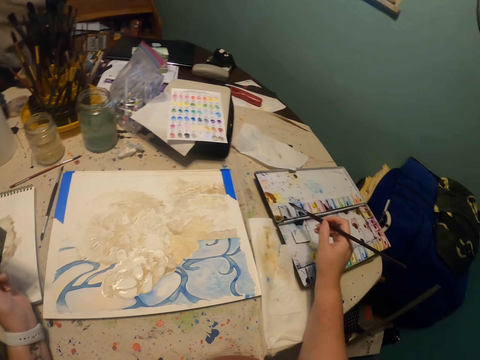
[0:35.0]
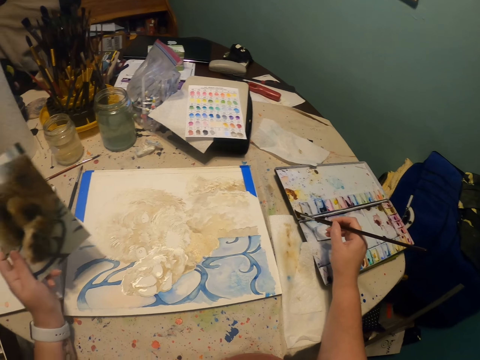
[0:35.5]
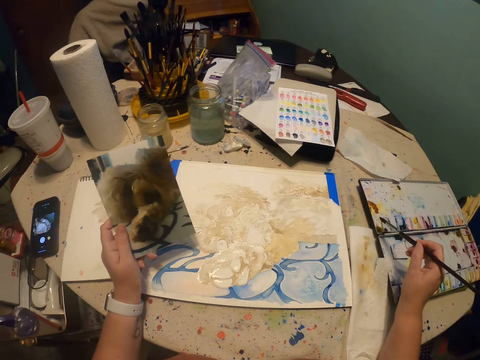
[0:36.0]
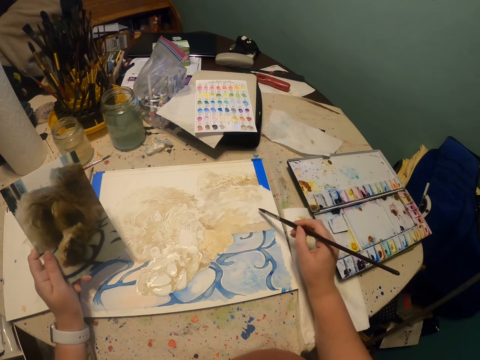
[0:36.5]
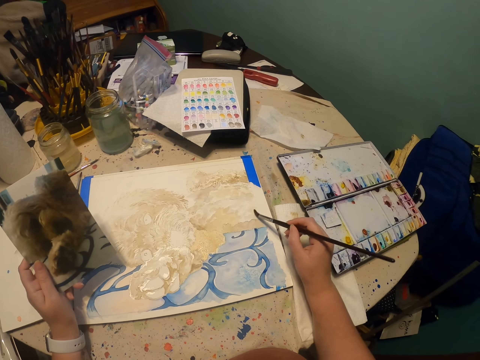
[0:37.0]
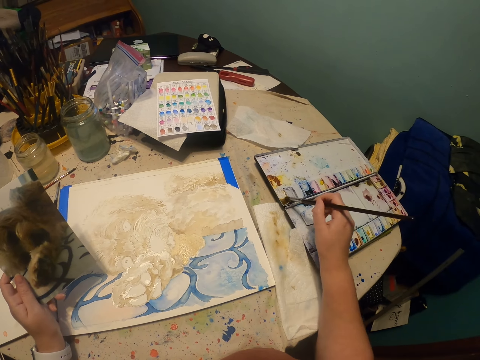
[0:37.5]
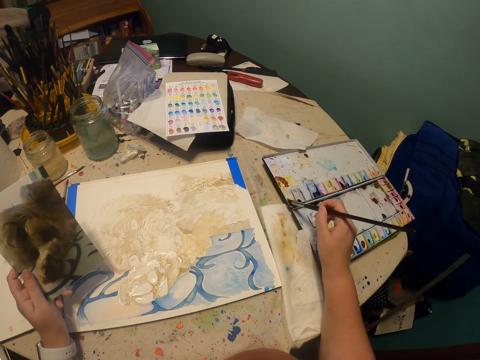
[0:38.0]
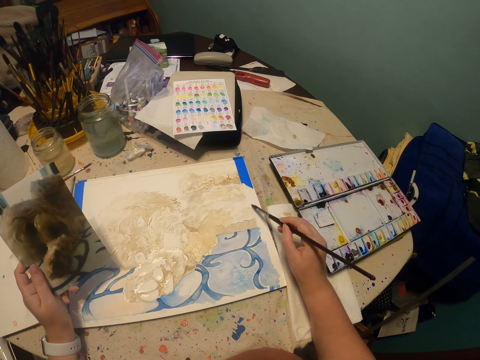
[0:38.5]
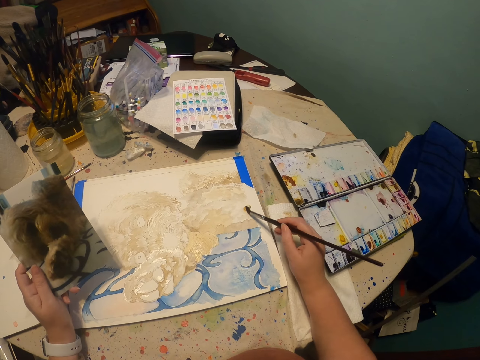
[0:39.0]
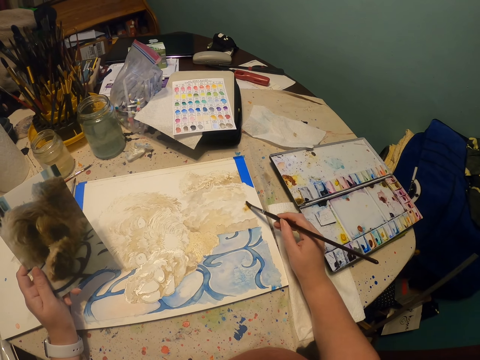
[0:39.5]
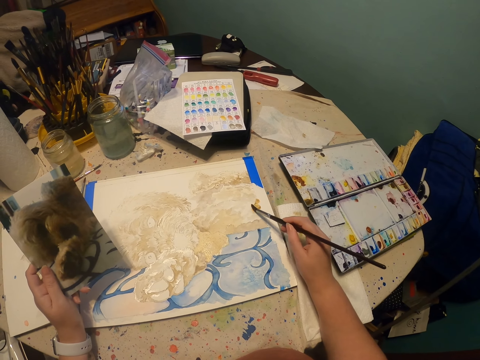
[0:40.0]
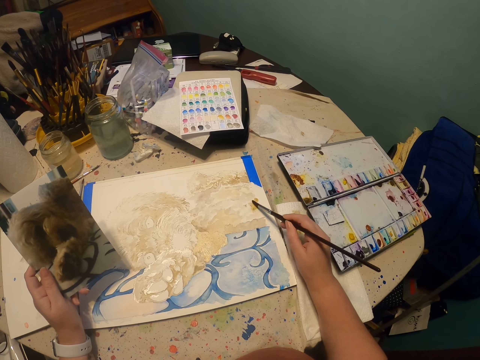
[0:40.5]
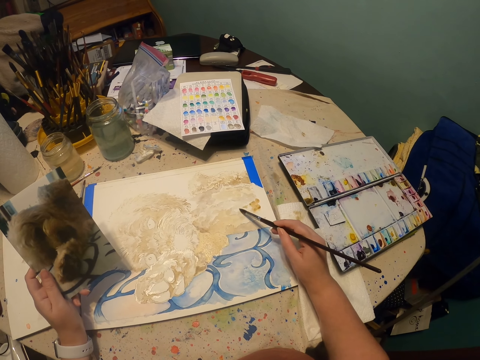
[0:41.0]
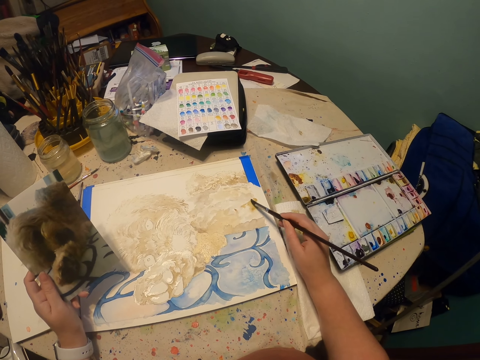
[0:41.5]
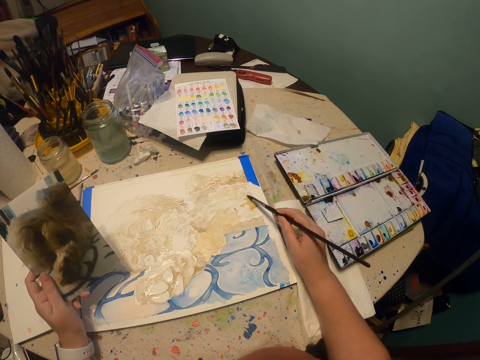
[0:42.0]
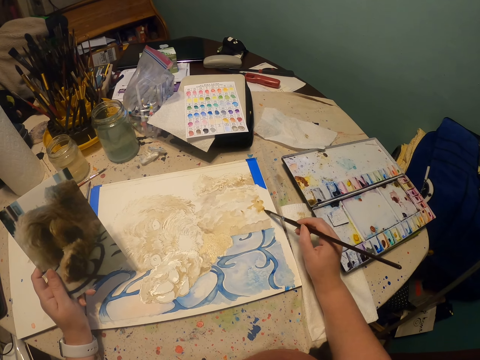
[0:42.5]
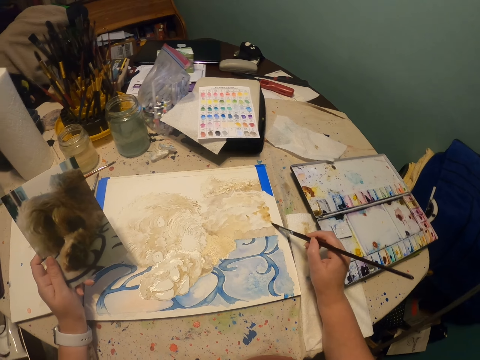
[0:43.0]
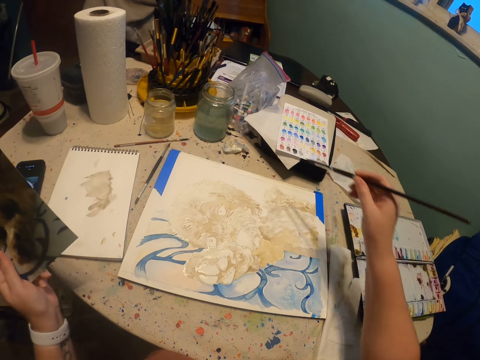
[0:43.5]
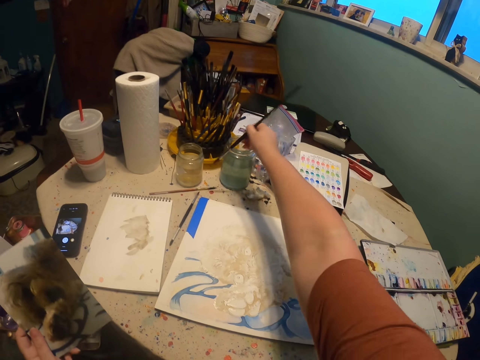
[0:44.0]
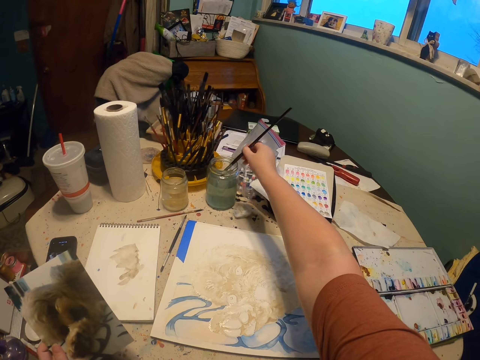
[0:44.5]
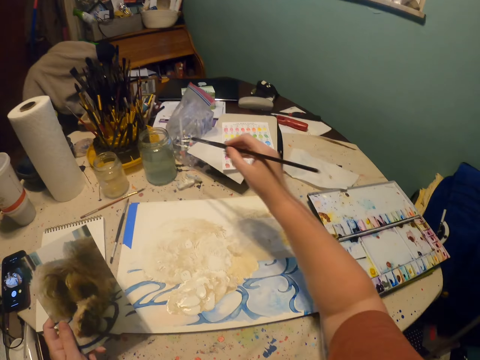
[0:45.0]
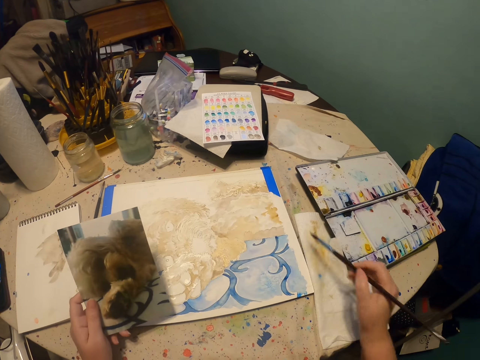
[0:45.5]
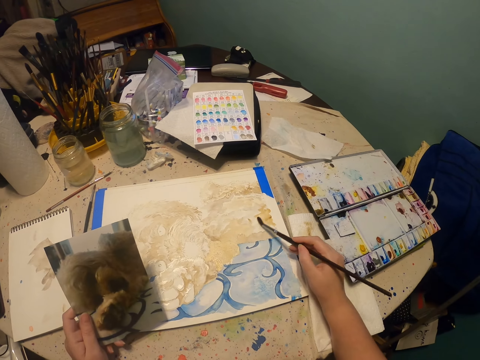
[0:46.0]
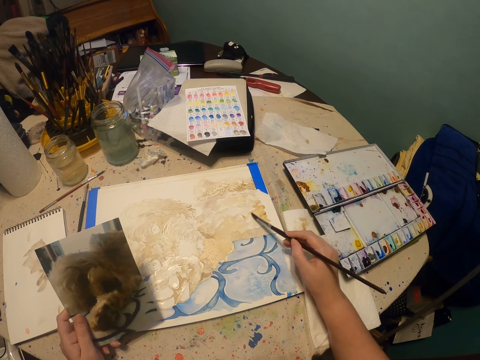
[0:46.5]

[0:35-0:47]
The camera wearer dips the paint brush or art brush in the paint with the right hand. They rub the art brush on the paint tray. They paint a drawing on a piece of paper with the right hand. They rub the art brush on the paint tray. They dip the paint brush in the paint with the right hand. They paint the drawing on the piece of paper with the right hand. They dip the art brush in water with the right hand. They wipe off excess liquid from the brush on a paper on the table. They paint the drawing on the piece of paper with the right hand.

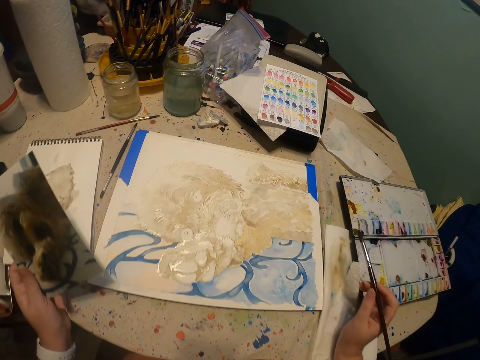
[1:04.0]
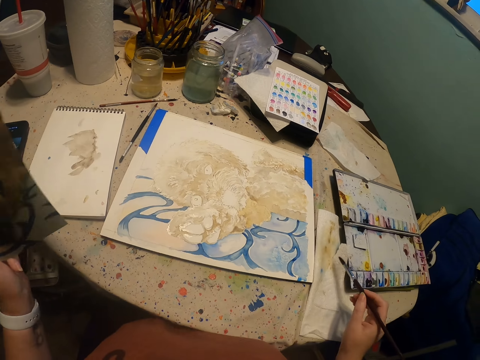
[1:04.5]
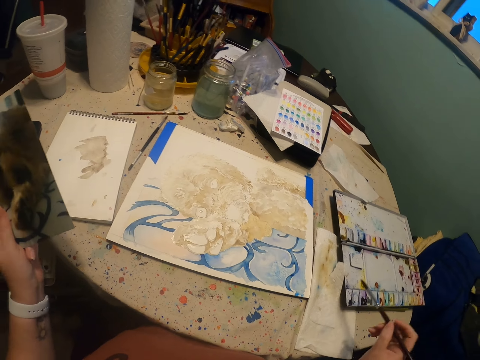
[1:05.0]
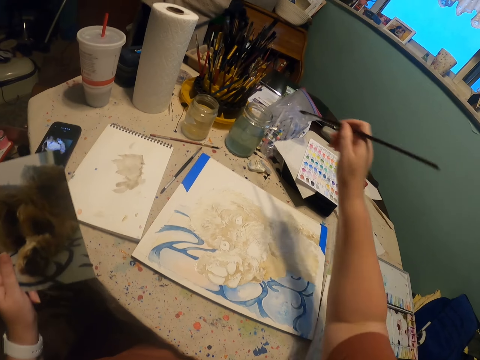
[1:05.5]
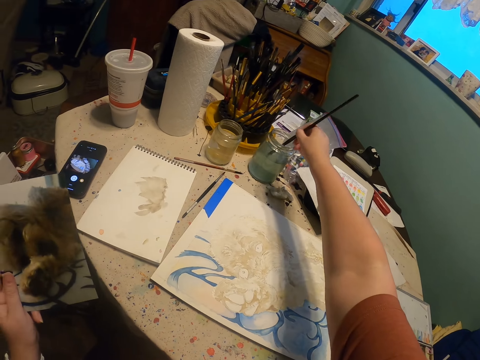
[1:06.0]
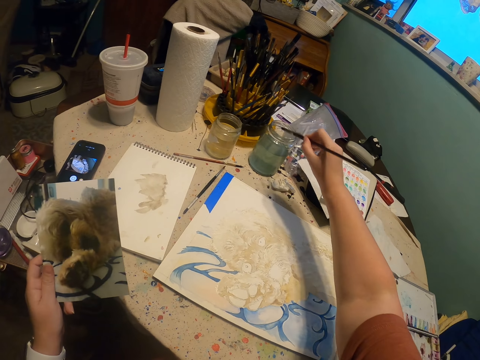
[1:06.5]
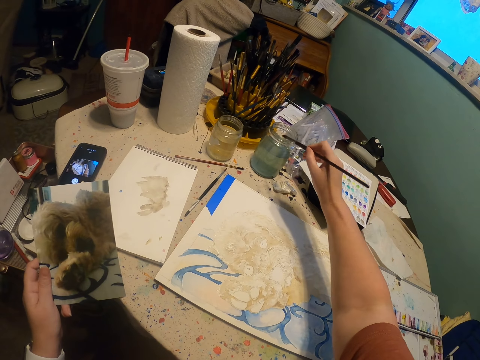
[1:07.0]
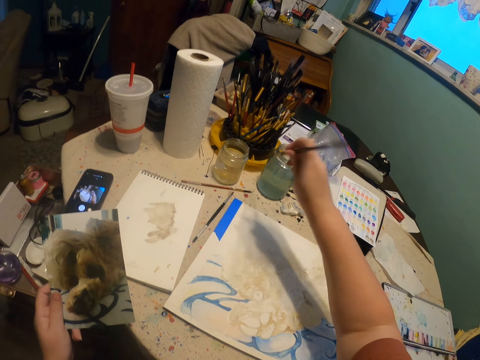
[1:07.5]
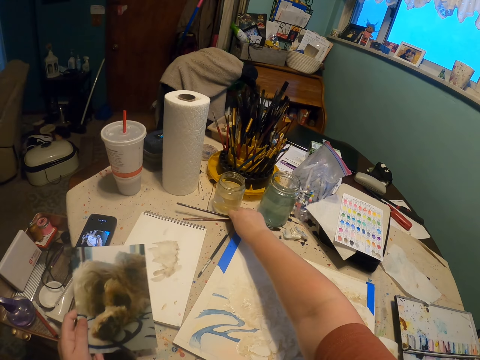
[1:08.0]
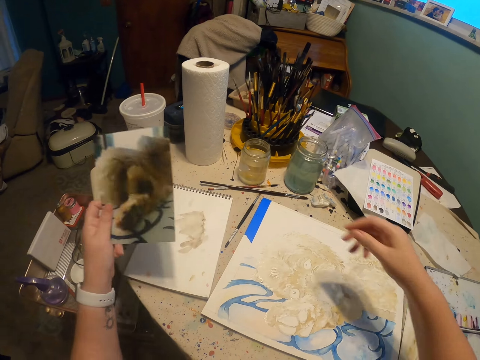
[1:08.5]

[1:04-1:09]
The camera wearer lifts the right hand and lifts the left hand. They dip the art brush or paint brush in water with the right hand. They shake off excess liquid from the brush. They place the paint brush on the table with the right hand.

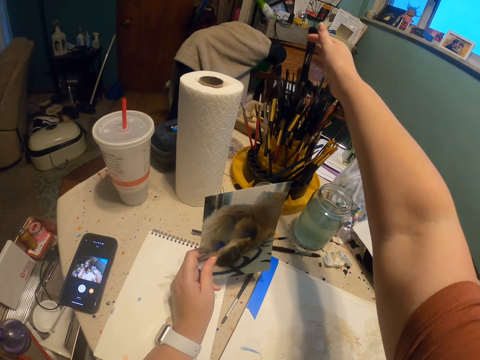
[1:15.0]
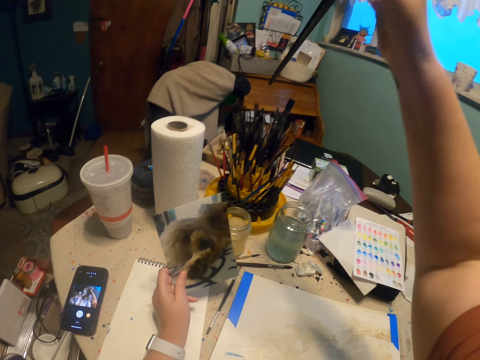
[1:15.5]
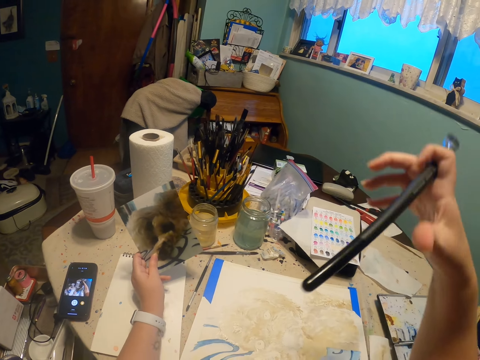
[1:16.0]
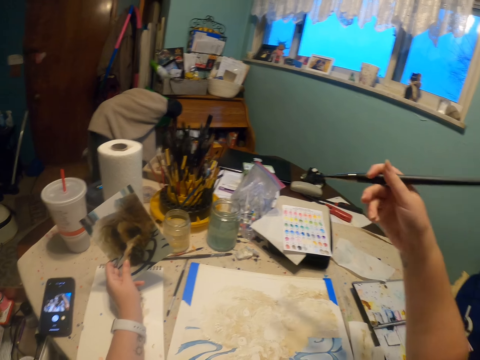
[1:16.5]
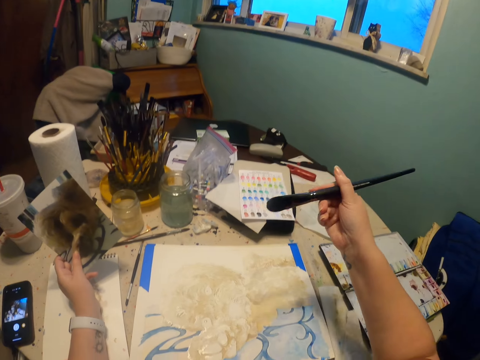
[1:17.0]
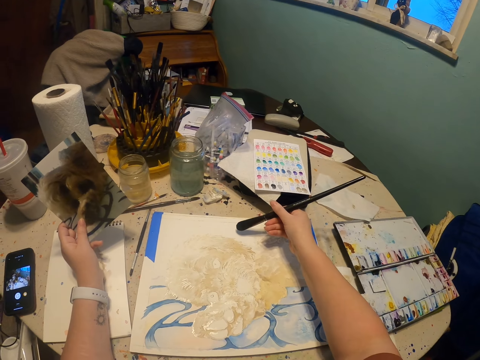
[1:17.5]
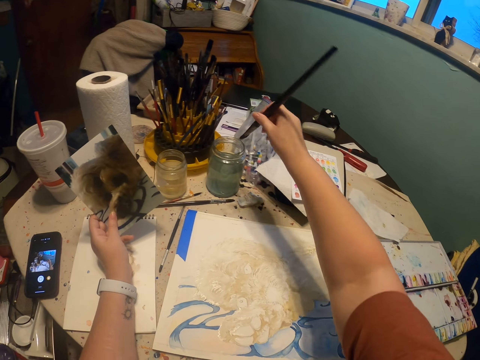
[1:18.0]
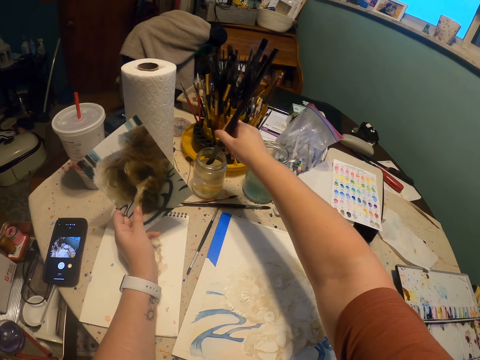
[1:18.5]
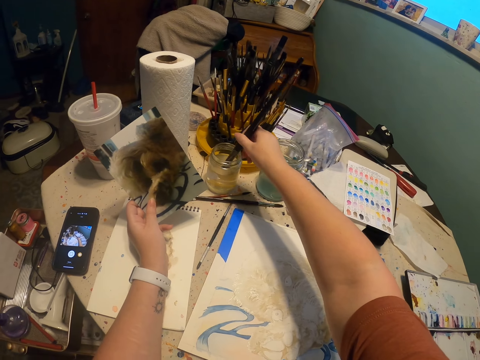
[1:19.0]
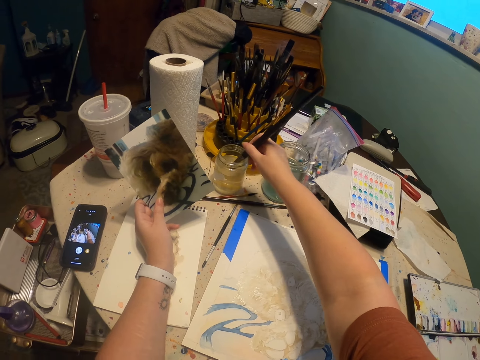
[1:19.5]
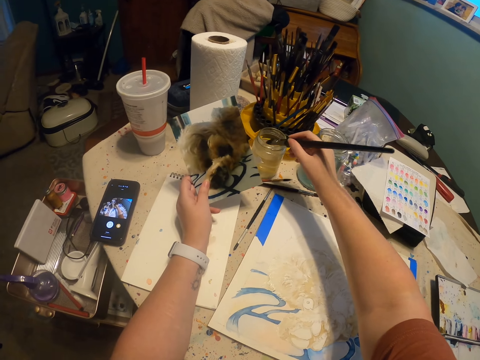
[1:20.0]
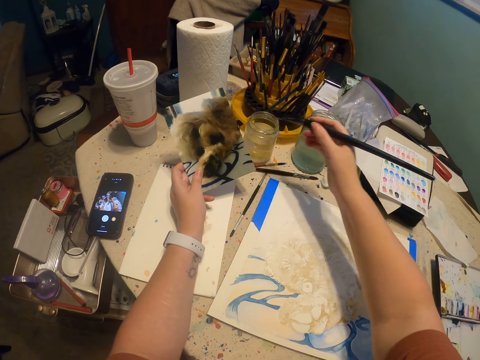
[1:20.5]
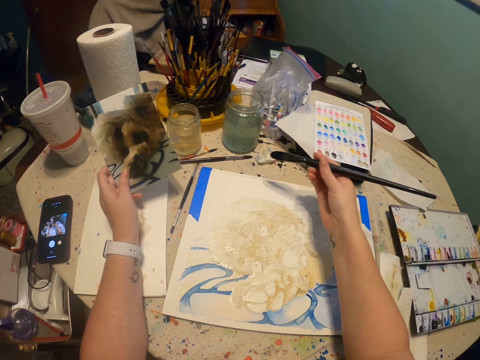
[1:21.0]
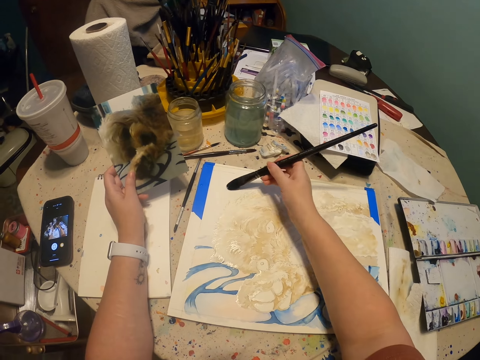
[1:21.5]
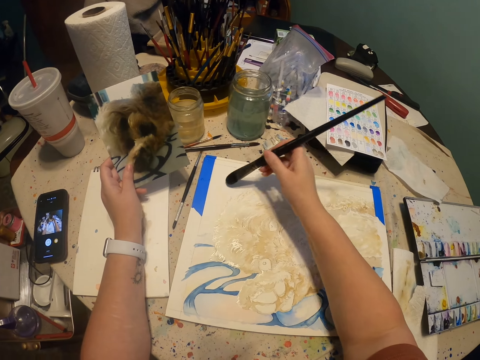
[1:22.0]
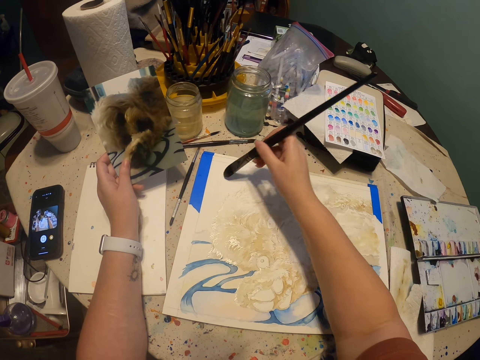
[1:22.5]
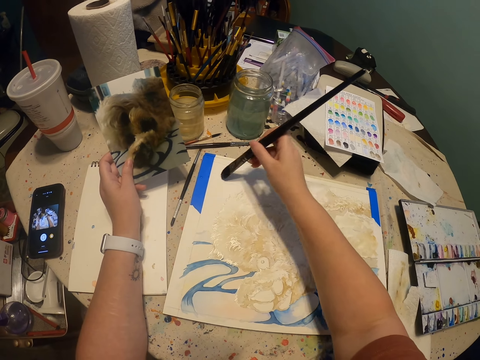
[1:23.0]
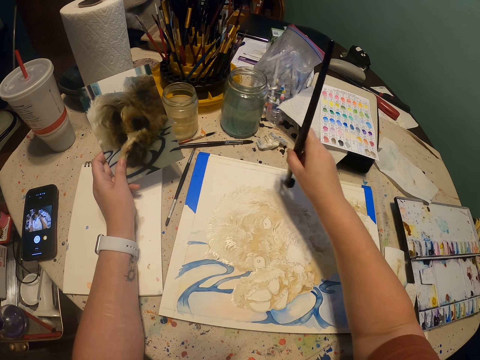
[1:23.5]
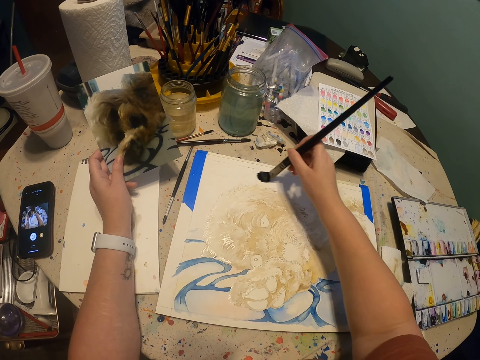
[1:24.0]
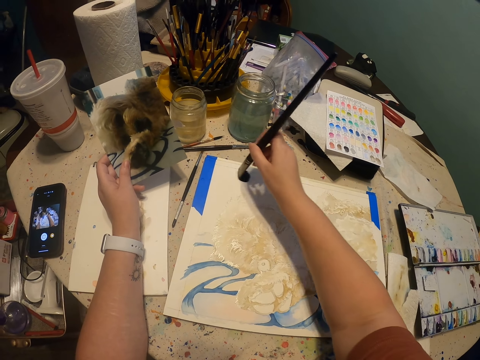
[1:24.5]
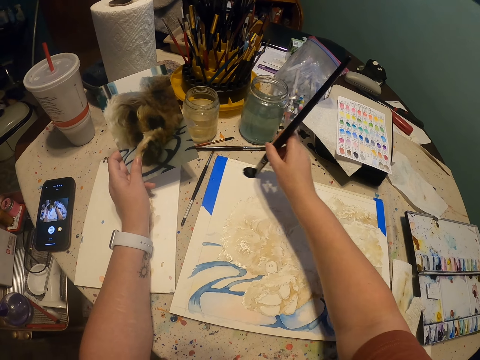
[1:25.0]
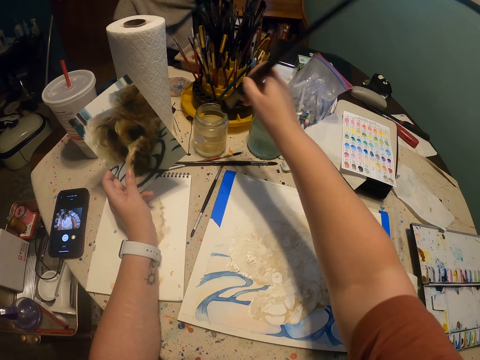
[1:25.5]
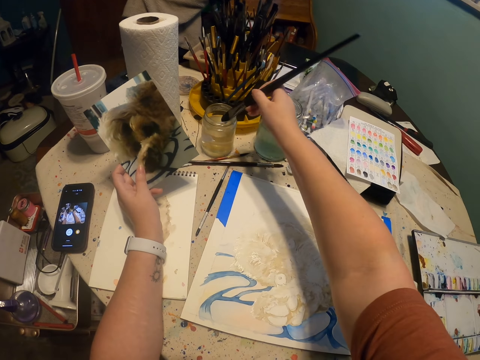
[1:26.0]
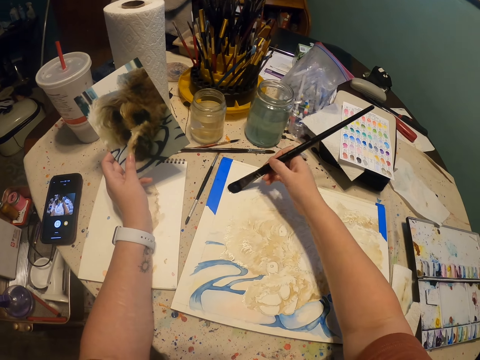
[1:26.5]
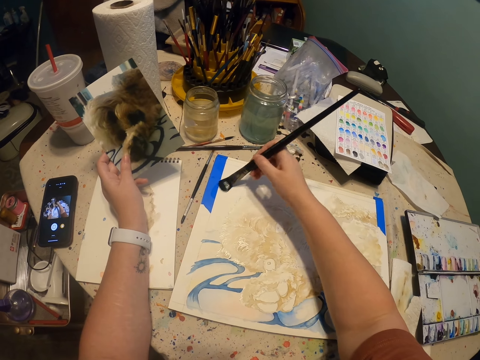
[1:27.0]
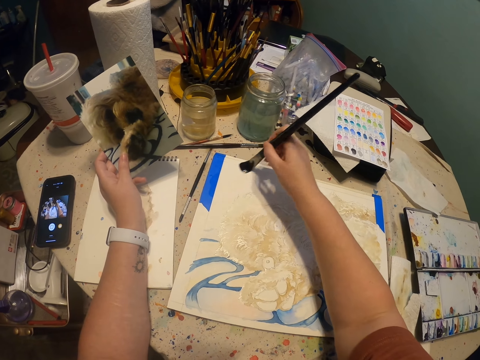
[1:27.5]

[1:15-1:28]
The camera wearer picks a bigger painting brush with the right hand. They paint an artwork with the art brush. They dip the art brush in water with the right hand. They shake off excess liquid from the brush with the right hand. They paint a drawing on a piece of paper with the right hand. They dip the art brush in water with the right hand. They paint the drawing on the piece of paper with the right hand.
